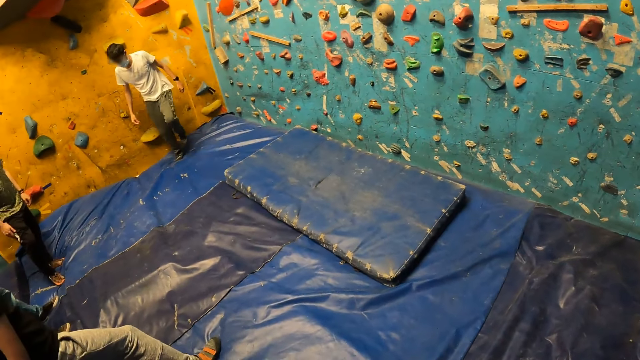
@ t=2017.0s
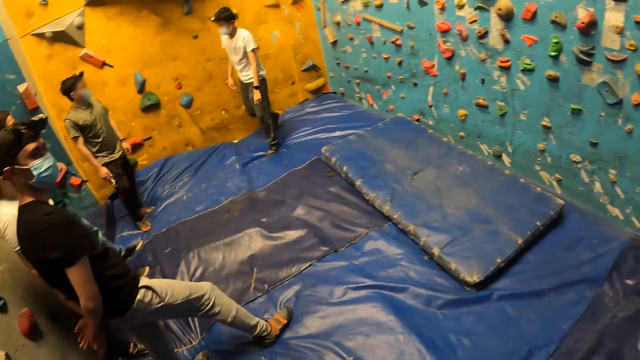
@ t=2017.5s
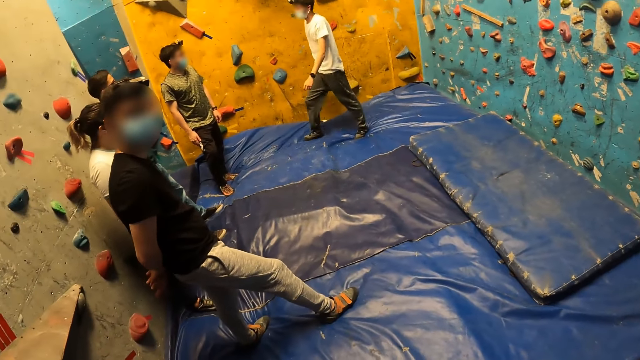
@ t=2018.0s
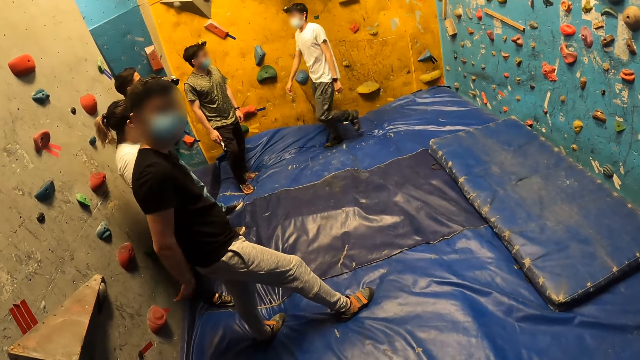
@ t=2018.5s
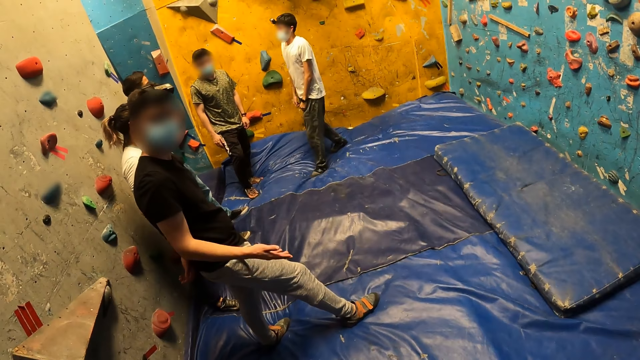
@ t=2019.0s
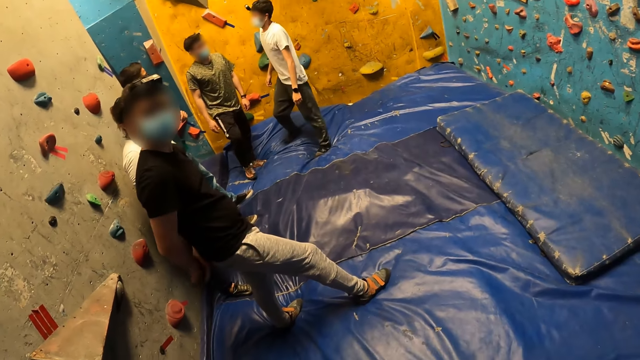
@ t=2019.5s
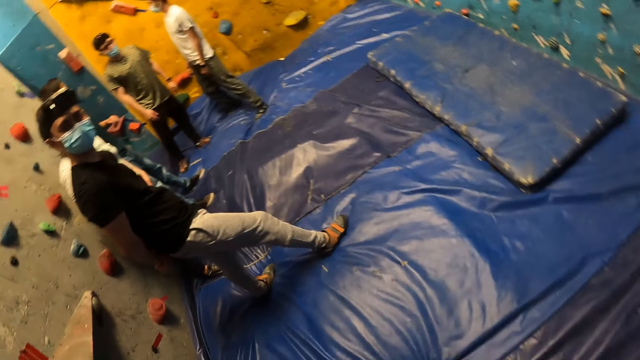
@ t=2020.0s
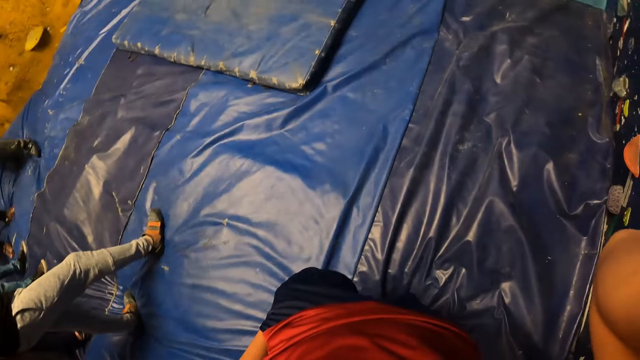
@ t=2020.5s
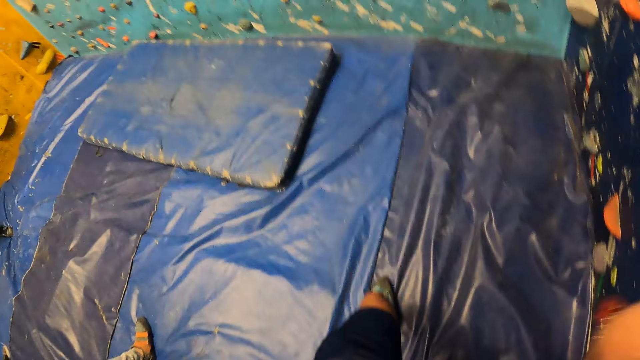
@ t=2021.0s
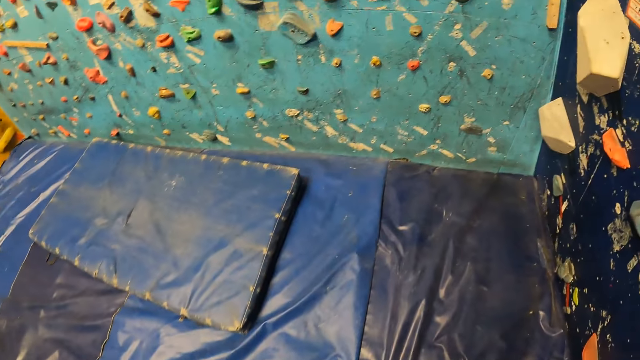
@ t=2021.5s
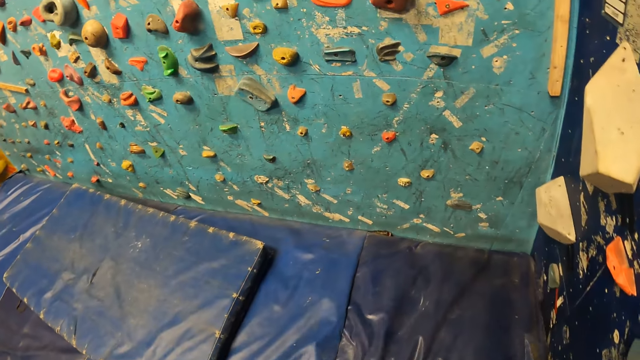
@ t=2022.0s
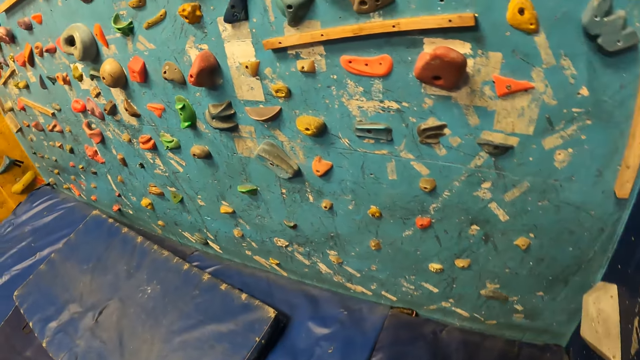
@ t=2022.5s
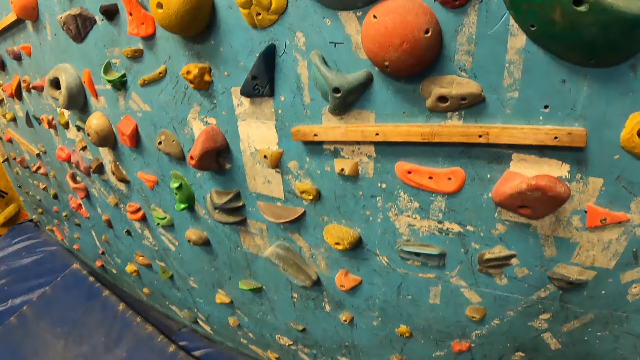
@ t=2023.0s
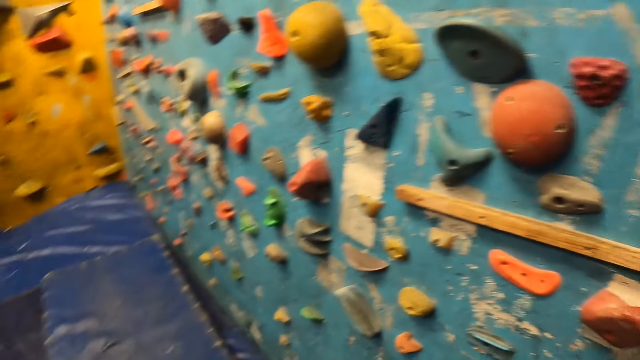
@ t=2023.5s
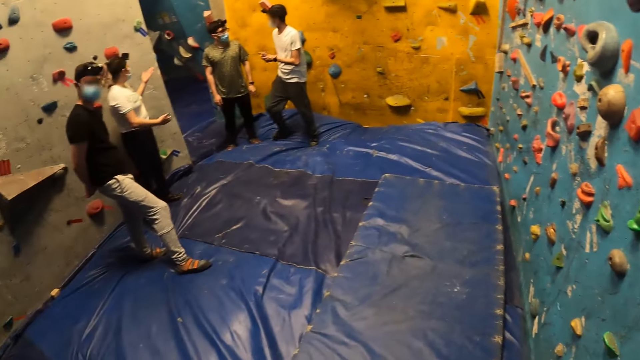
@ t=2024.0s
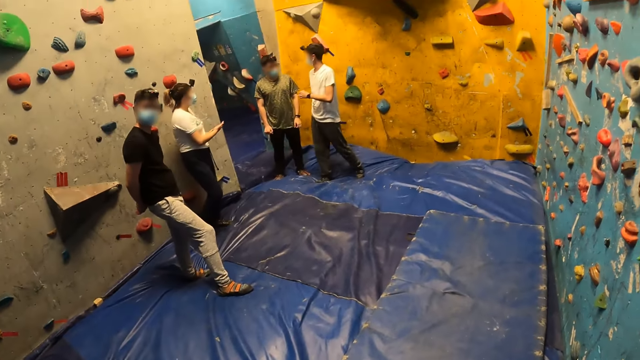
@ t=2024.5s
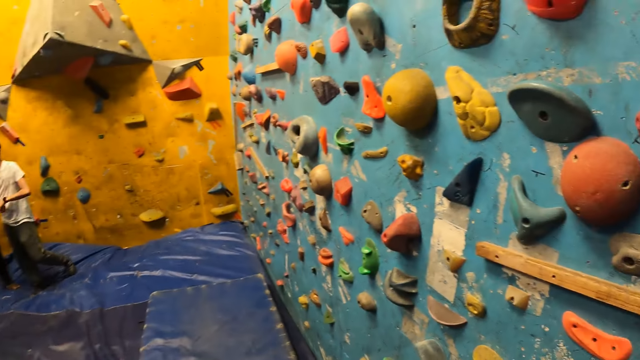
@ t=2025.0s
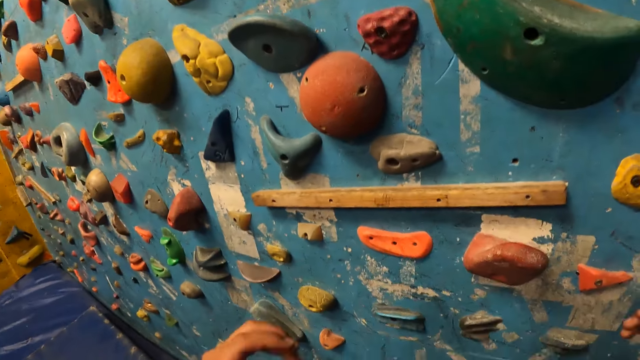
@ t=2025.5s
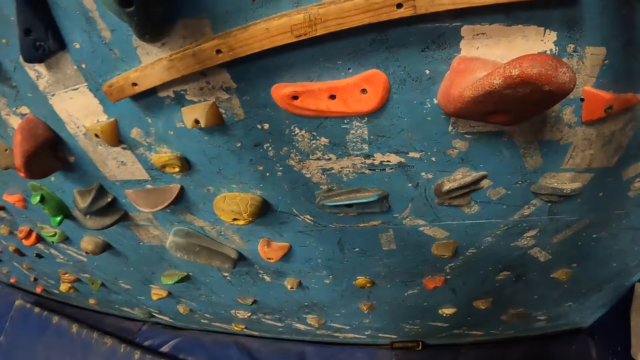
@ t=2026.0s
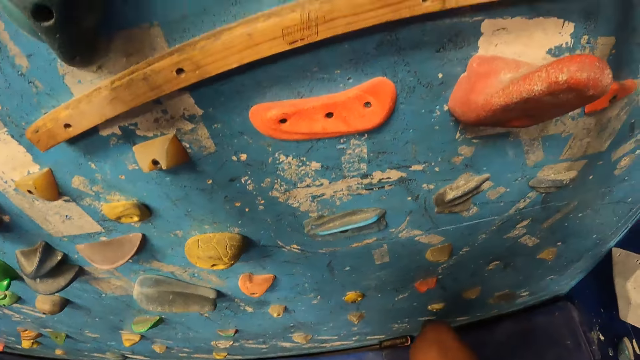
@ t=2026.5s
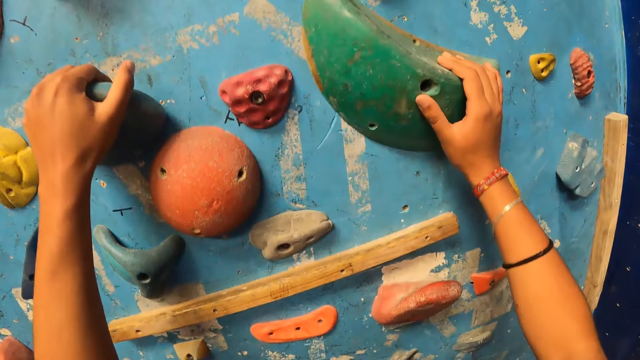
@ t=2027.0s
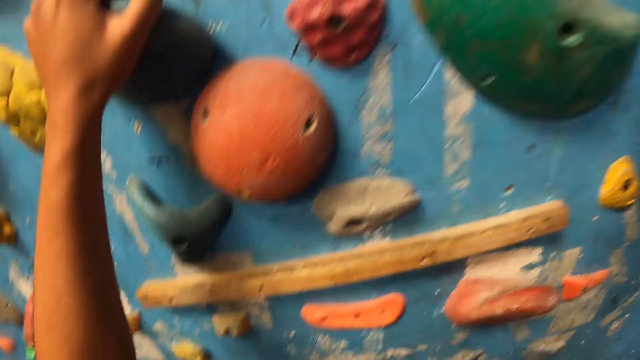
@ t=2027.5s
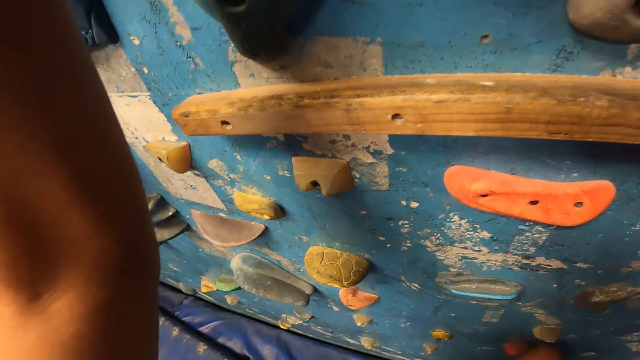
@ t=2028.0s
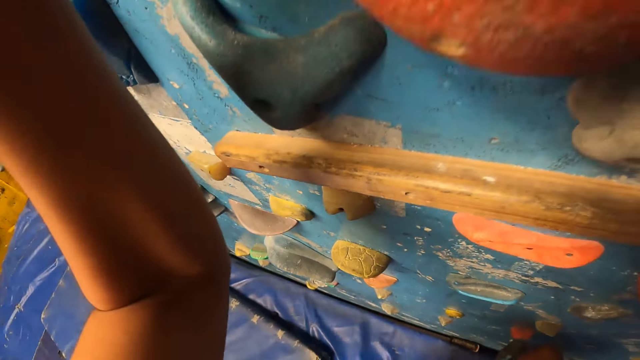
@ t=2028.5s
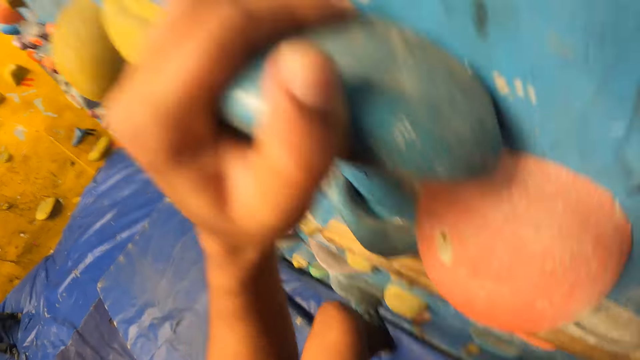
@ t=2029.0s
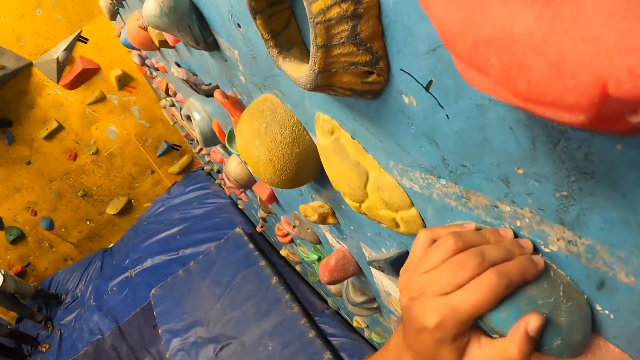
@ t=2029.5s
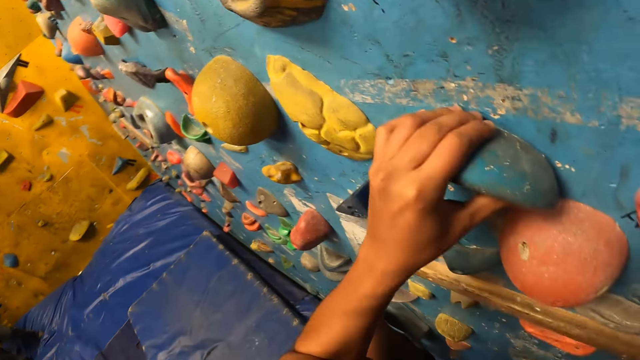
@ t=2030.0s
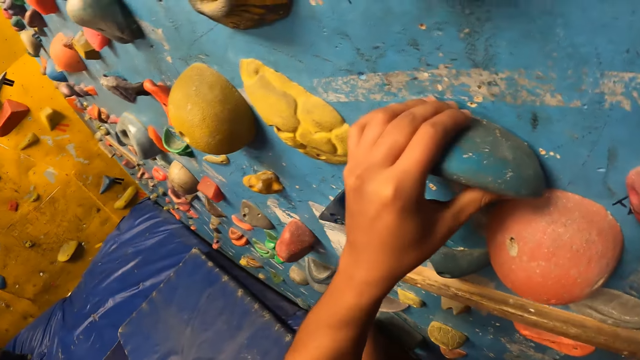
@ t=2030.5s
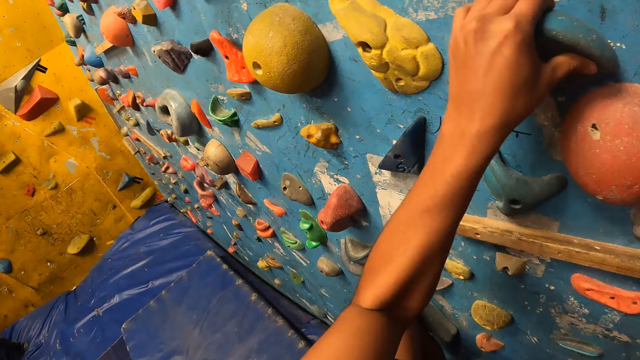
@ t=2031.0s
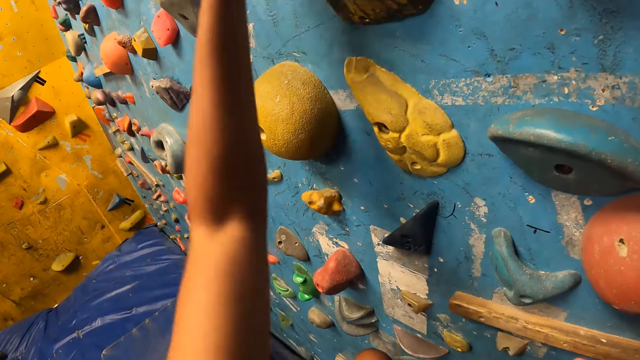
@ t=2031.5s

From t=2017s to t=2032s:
A man walks towards another man. The camera wearer looks around. A third man interacts with the camera wearer. The third man signals the camera wearer forward with his right hand. The camera wearer adjusts a camera on her head with her right hand. She looks around and moves her hand. She walks to the climbing wall. The second man interacts with the first man. A woman points her left hand at the second man. The camera wearer turns around. The woman puts her two hands together. The camera wearer holds a climbing hold with her left hand. She holds a climbing hold with her right hand. She climbs the climbing wall with her legs and hands.

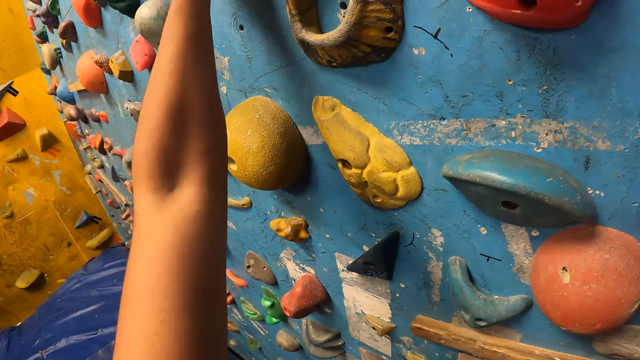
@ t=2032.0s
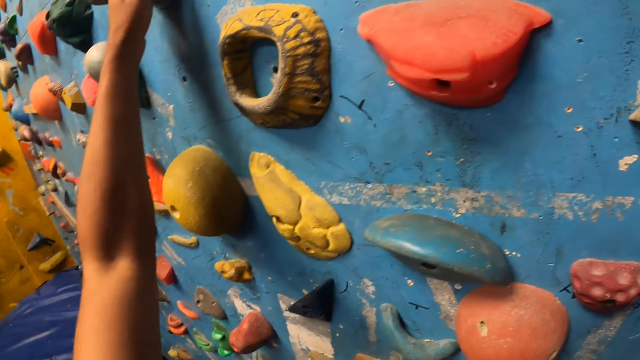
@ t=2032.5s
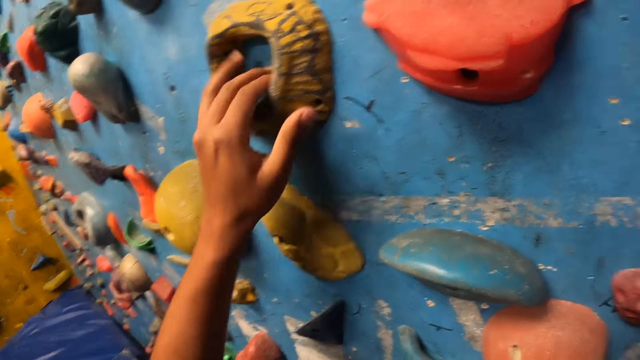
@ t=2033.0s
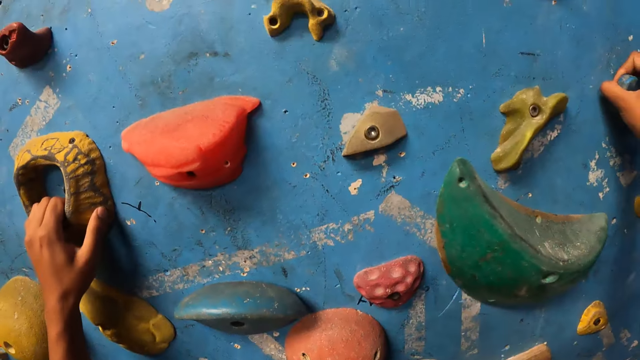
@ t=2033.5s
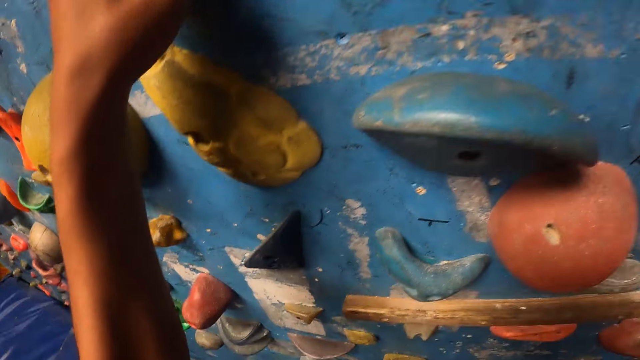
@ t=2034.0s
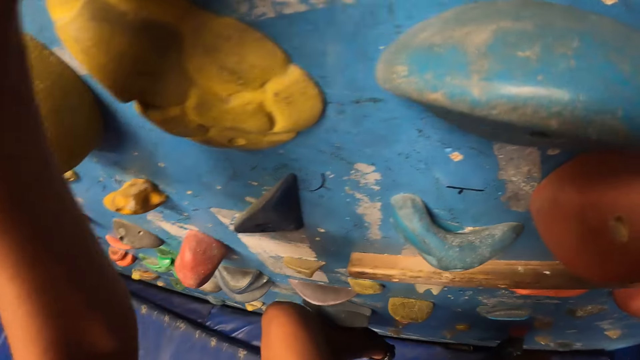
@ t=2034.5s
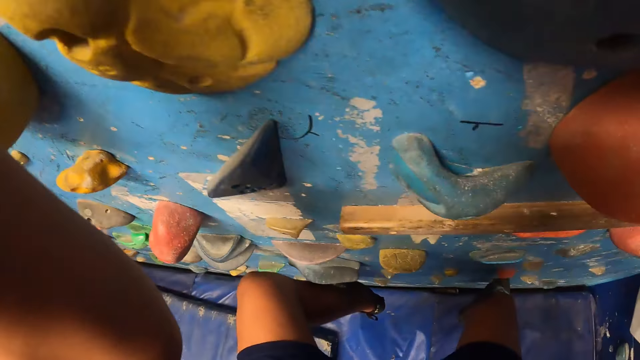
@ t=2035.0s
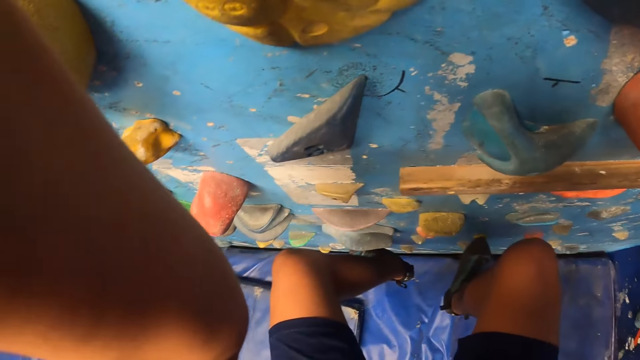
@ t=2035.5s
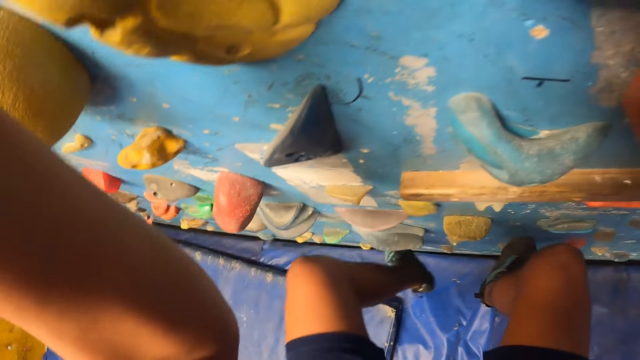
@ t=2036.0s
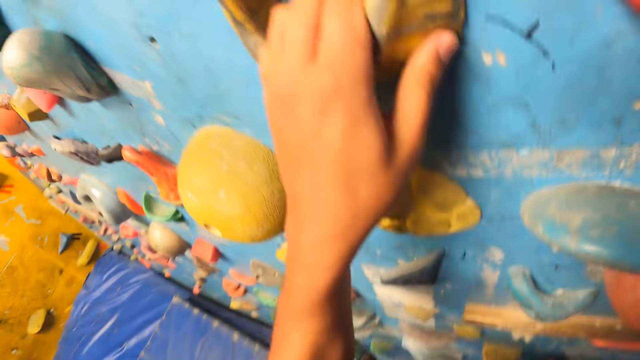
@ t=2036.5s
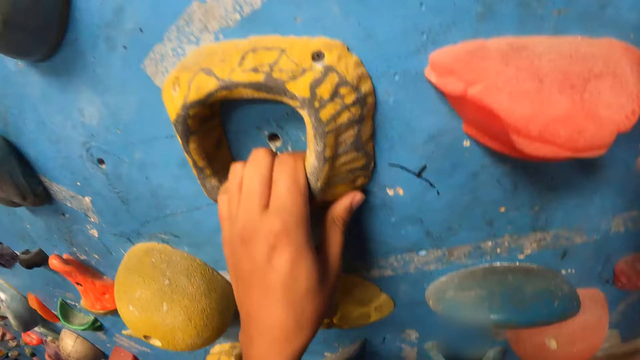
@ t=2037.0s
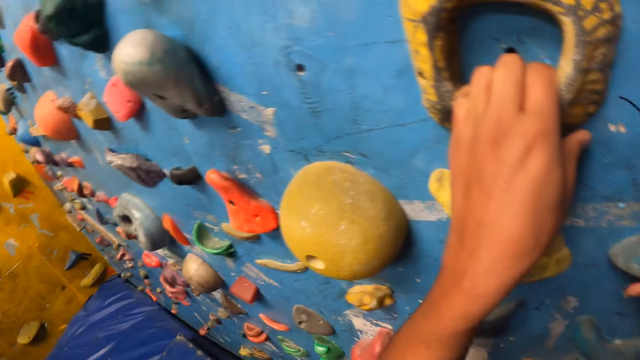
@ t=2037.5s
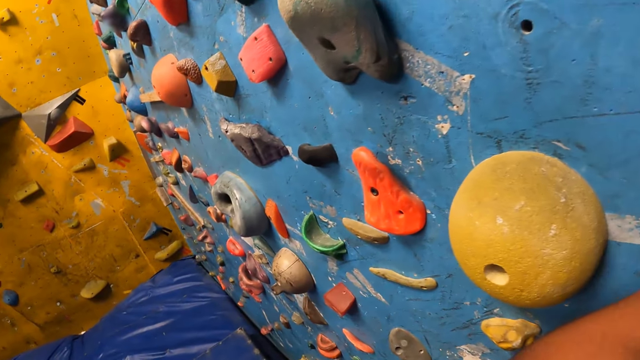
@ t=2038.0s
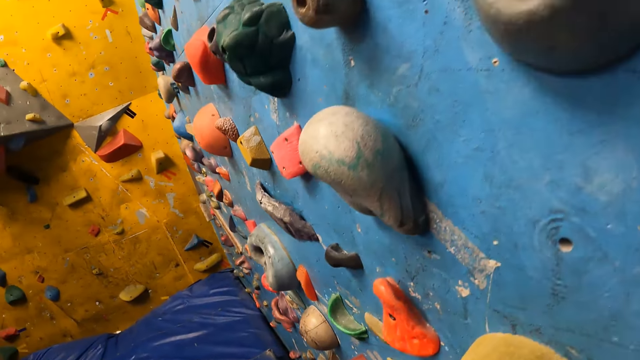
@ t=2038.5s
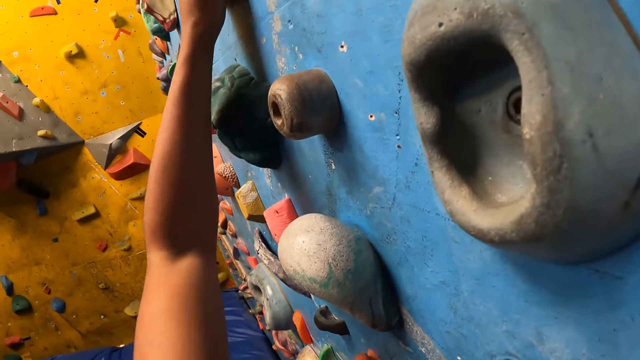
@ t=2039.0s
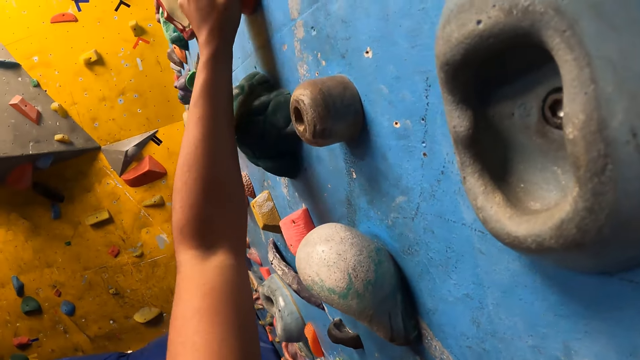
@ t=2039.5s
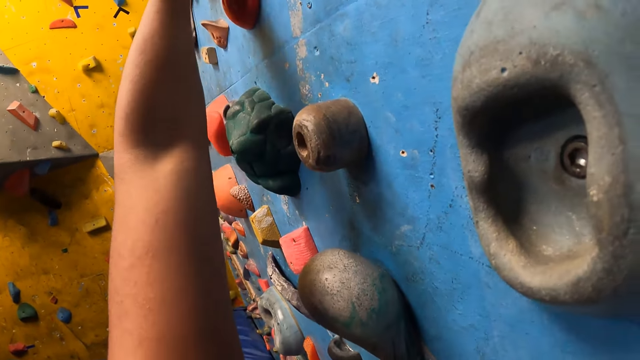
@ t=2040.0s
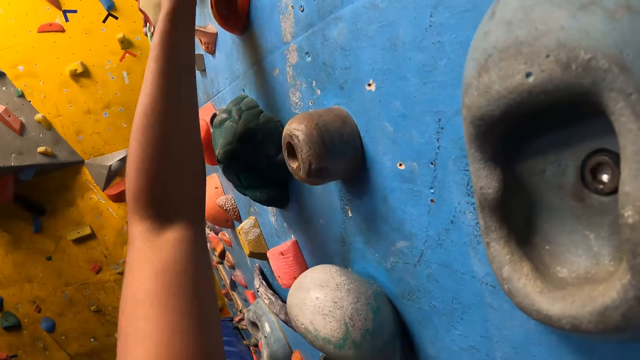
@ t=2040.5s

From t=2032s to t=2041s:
The camera wearer holds a climbing hold with her left hand. She steps on a climbing hold with her right leg. She climbs on the wall. She steps on a climbing hold with her left leg. She holds a climbing hold with her right hand. She holds a climbing hold with her left hand. She climbs on the wall again.
